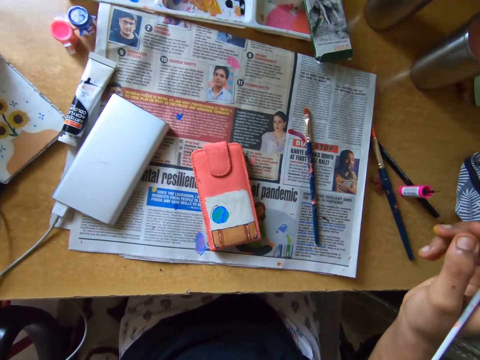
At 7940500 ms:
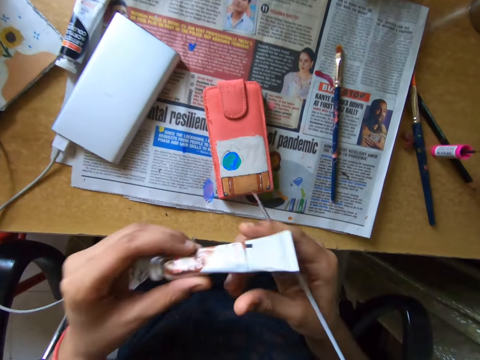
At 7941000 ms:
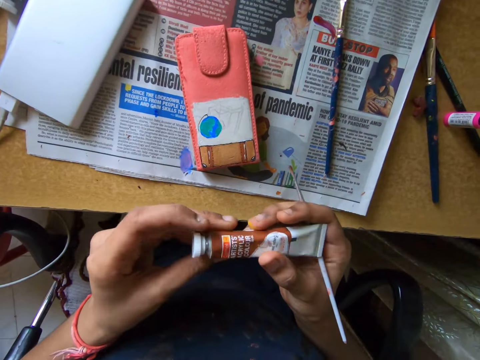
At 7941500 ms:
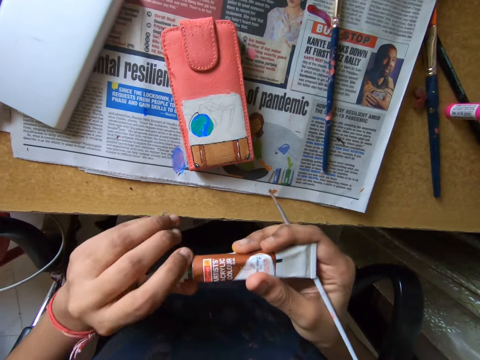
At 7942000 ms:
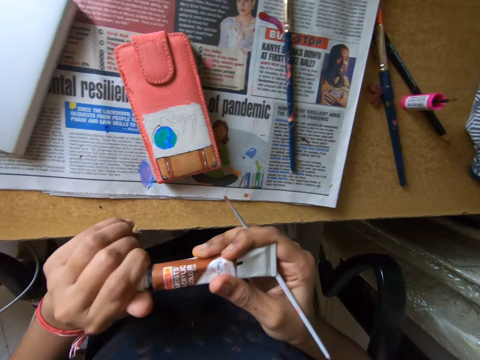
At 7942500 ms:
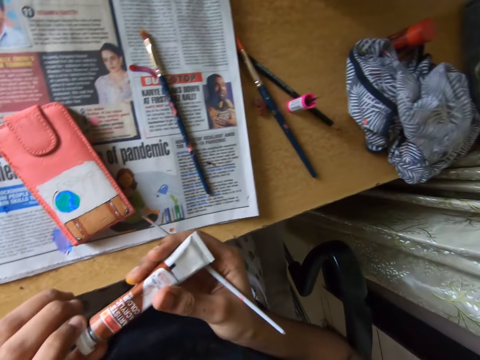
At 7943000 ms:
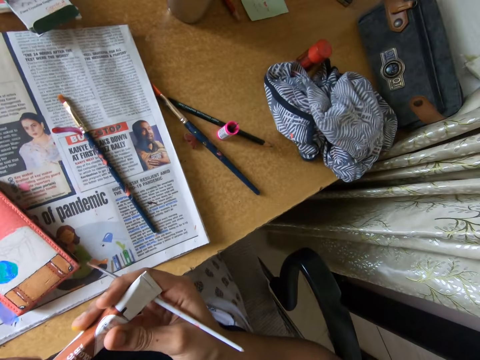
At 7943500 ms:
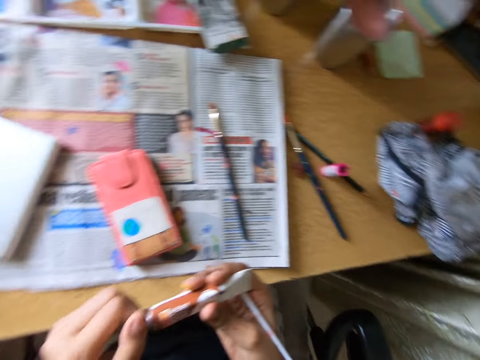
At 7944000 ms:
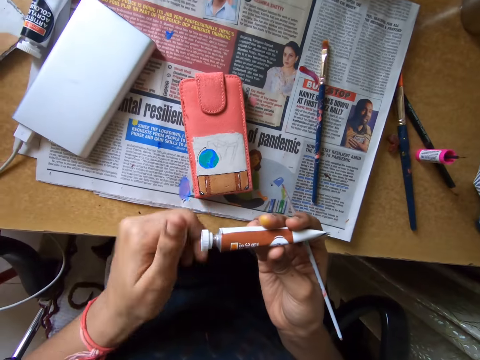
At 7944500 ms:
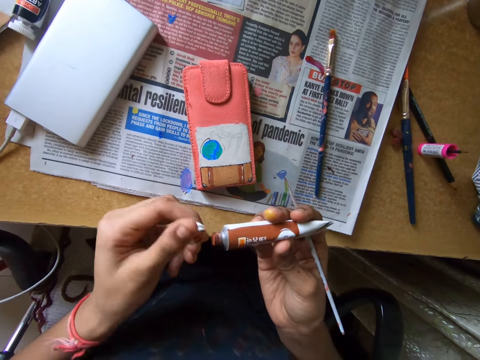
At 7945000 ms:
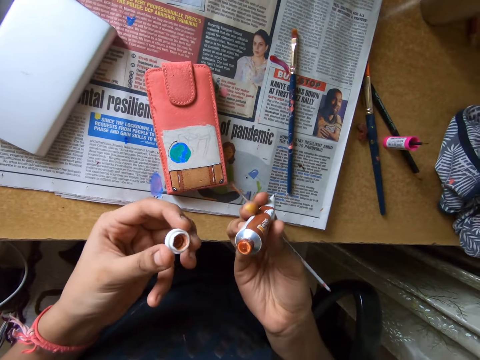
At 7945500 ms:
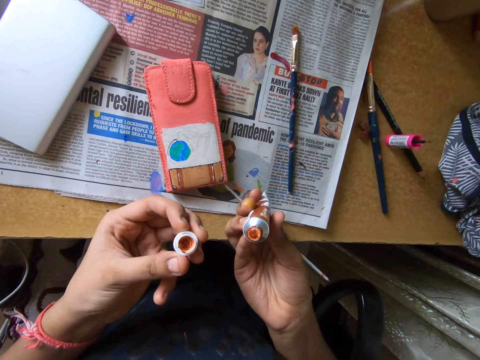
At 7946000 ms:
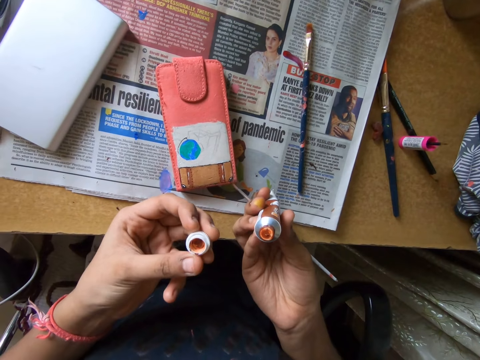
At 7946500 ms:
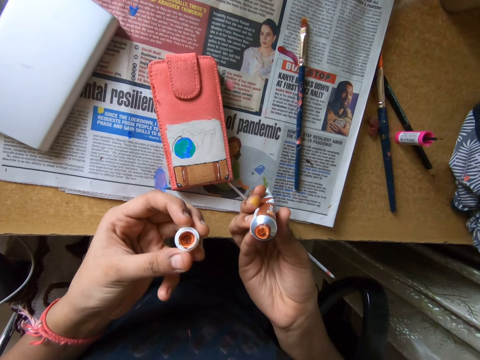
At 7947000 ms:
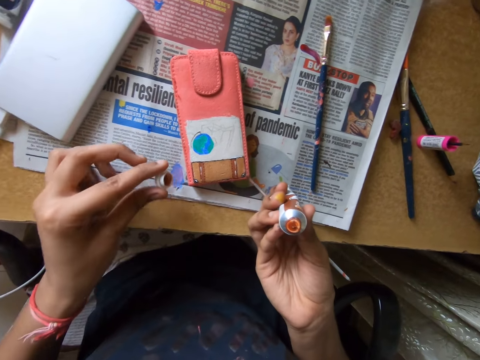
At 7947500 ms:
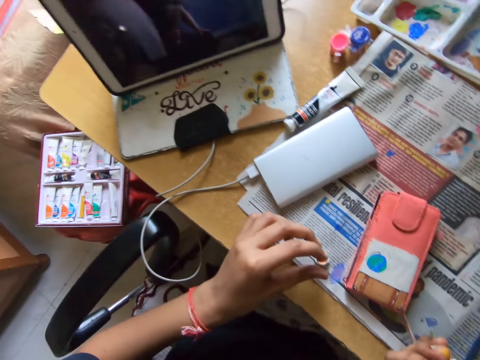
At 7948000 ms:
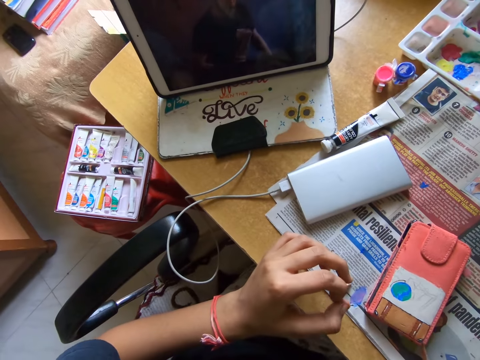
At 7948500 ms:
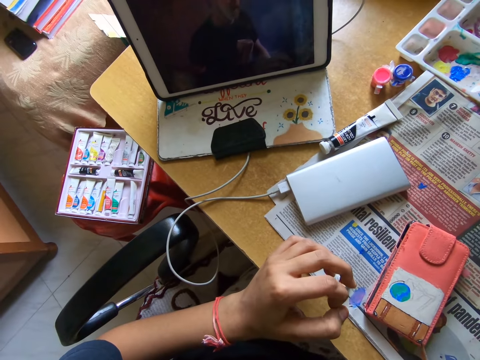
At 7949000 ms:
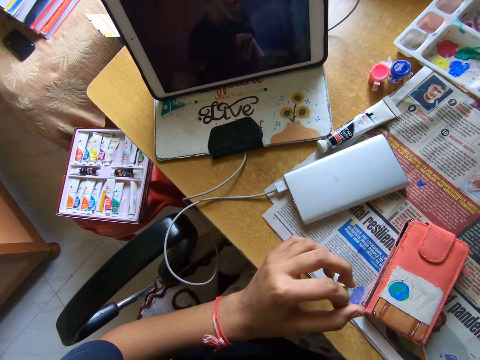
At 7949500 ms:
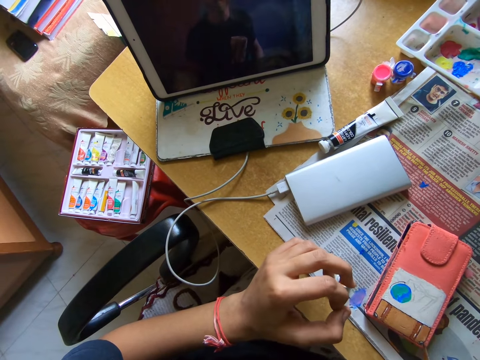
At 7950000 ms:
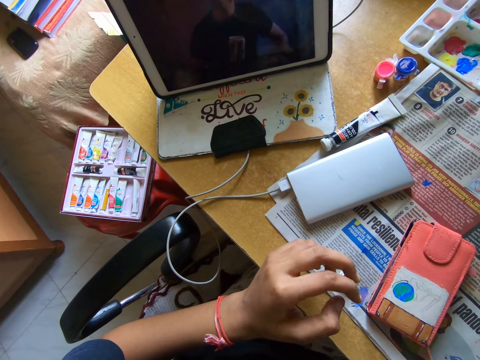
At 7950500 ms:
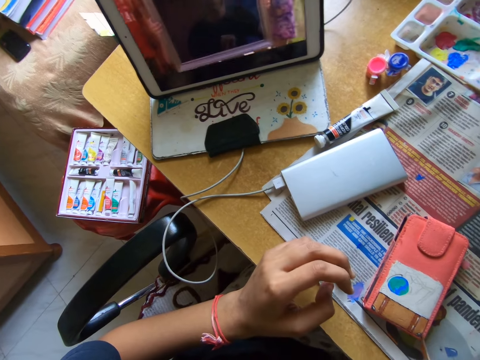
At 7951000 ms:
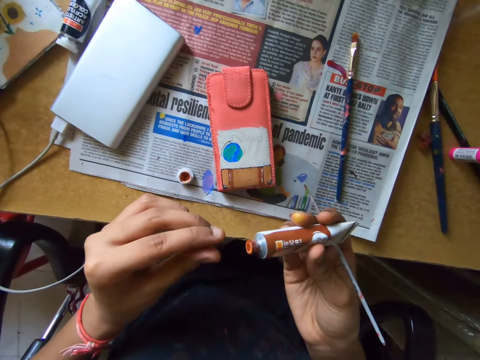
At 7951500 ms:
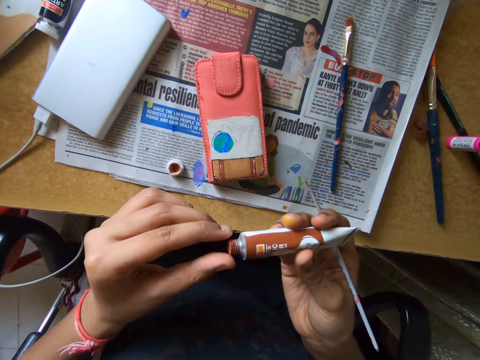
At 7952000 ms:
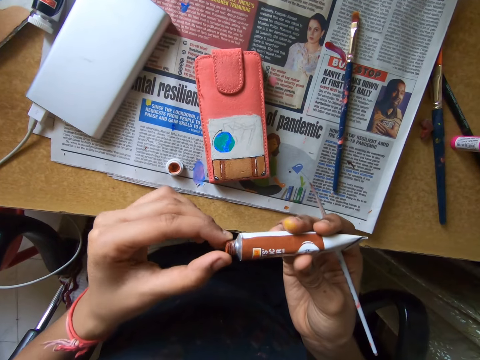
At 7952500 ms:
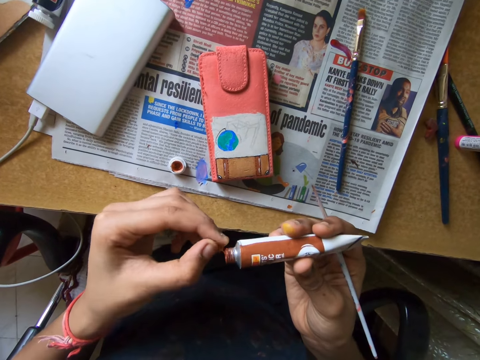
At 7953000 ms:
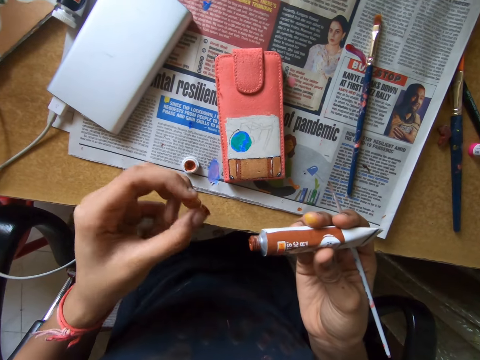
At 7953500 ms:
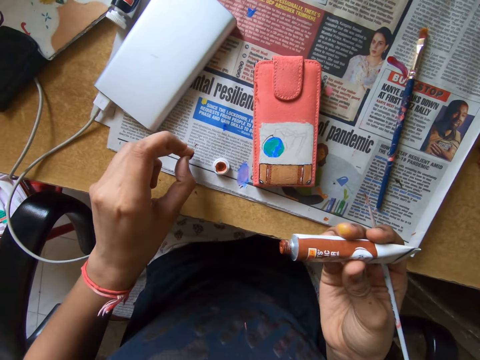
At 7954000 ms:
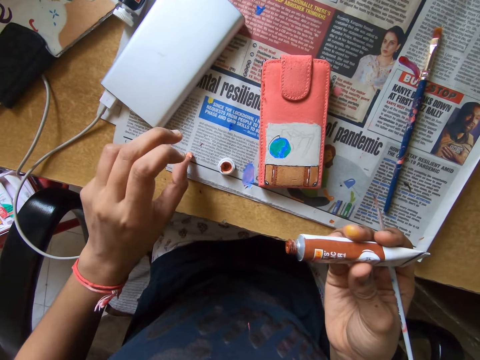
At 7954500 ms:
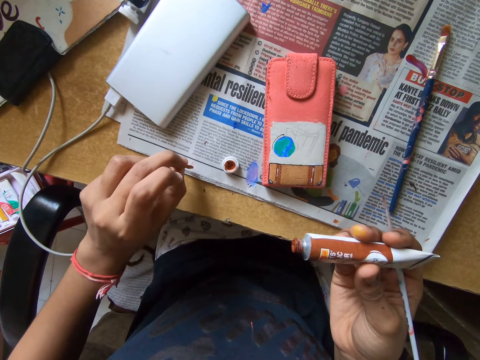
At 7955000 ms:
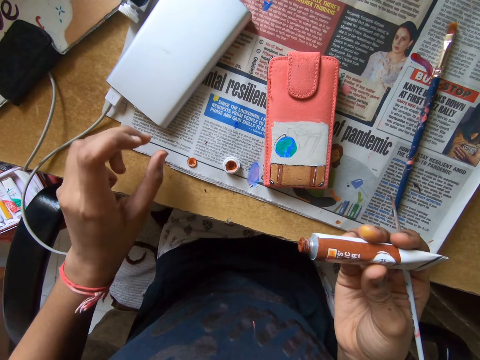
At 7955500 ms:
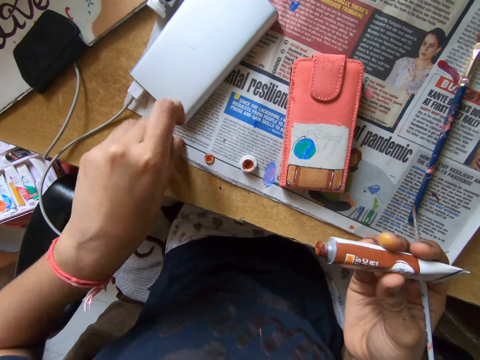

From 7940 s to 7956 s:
The camera wearer looks around a room. They hold the paint tube with both hands. They remove a lid from the paint tube with his left hand. They look around a room. They open the paint bottle with her hand. They hold the lid with her hand. They drop the lid on the table with his left hand. They look around a room. They remove a cover from the paint tube with his left hand. They hold the paint bottle with her hands. They drop the cover on the table with his left hand.

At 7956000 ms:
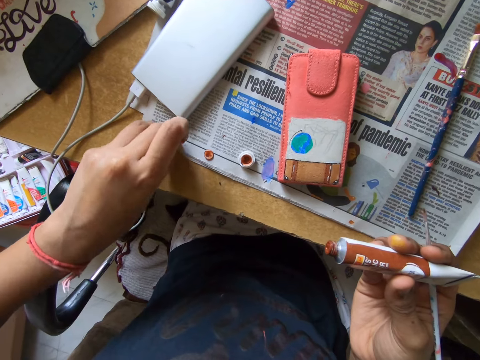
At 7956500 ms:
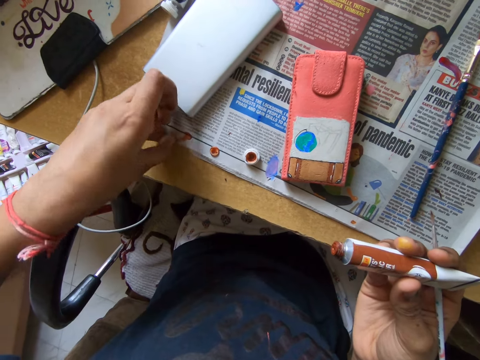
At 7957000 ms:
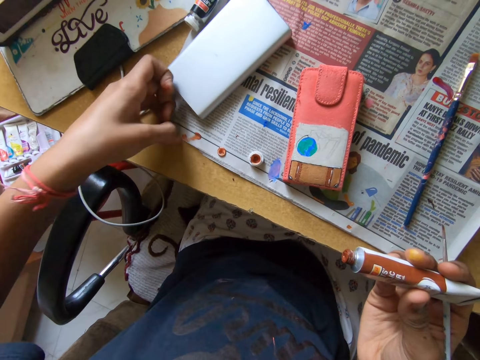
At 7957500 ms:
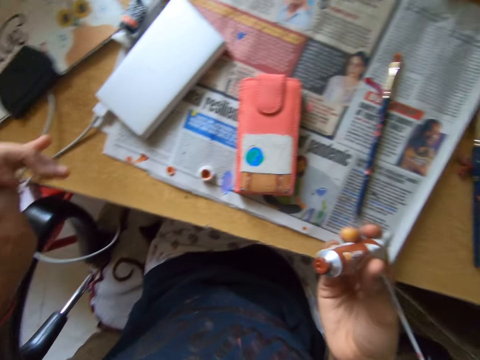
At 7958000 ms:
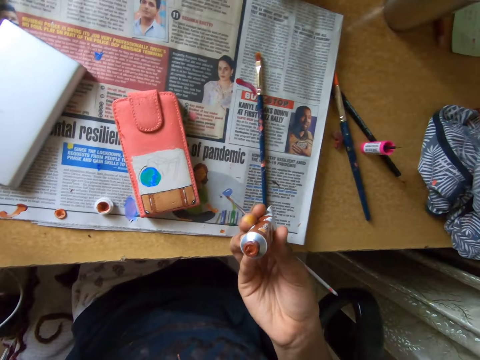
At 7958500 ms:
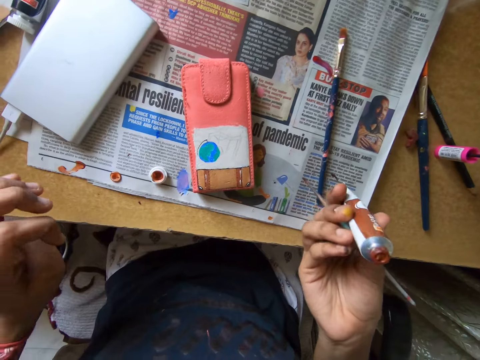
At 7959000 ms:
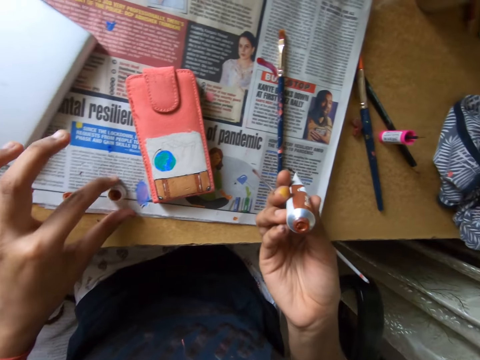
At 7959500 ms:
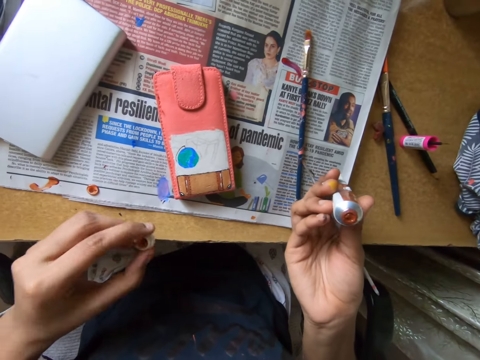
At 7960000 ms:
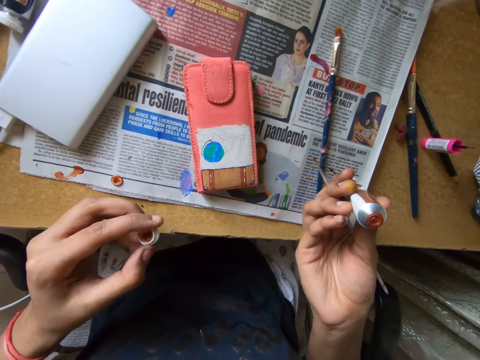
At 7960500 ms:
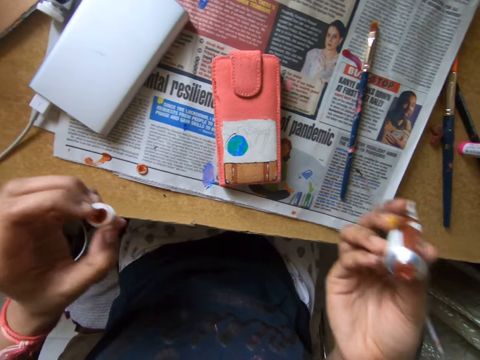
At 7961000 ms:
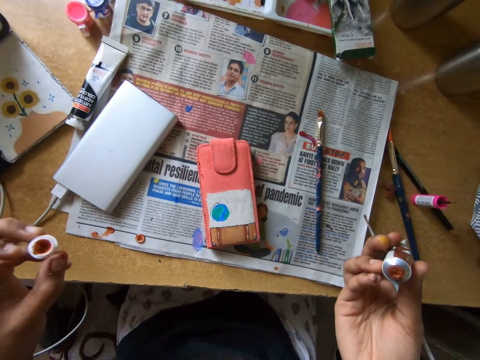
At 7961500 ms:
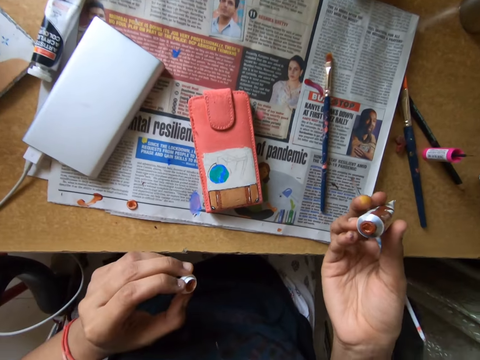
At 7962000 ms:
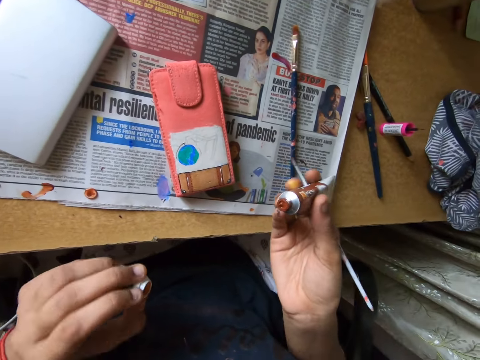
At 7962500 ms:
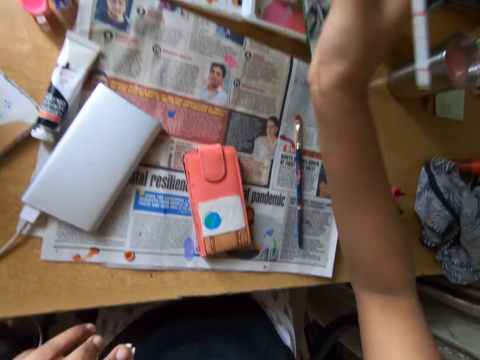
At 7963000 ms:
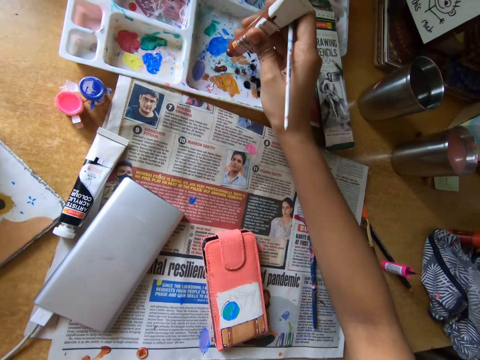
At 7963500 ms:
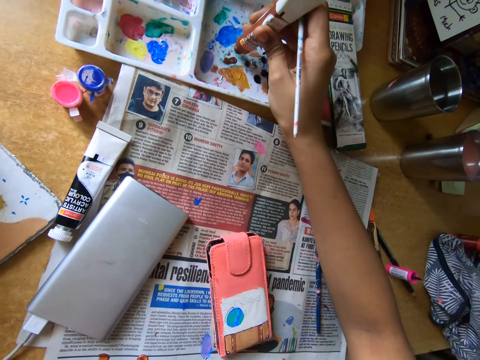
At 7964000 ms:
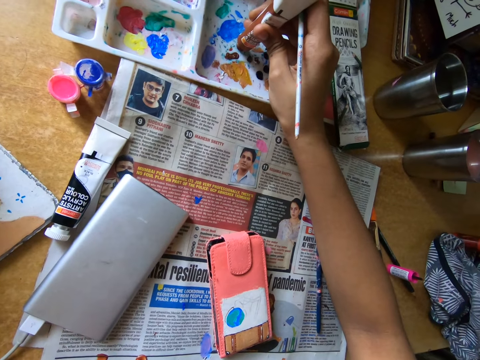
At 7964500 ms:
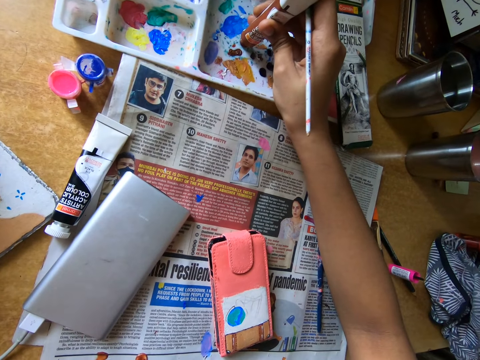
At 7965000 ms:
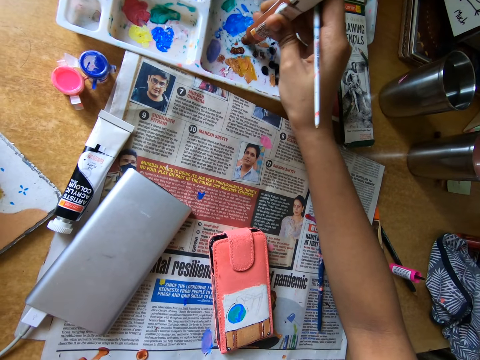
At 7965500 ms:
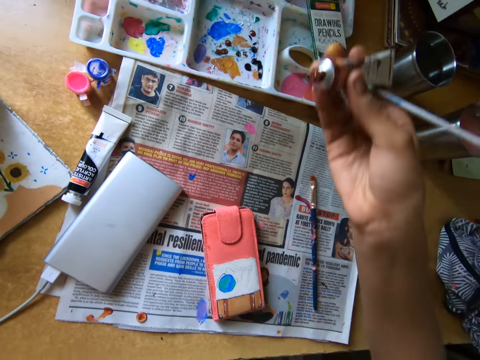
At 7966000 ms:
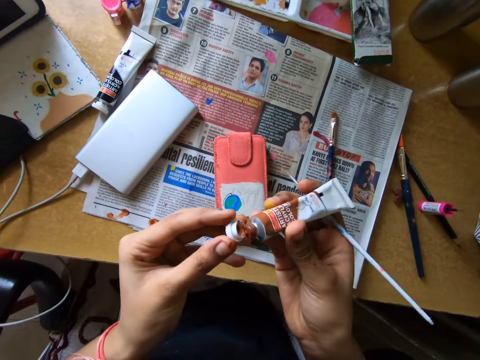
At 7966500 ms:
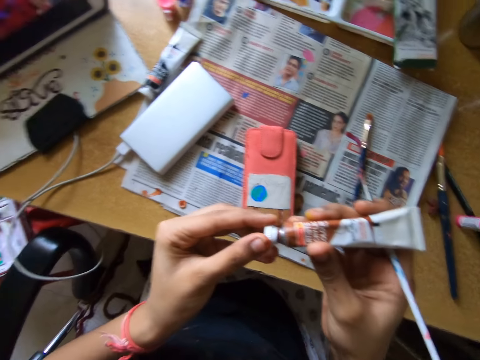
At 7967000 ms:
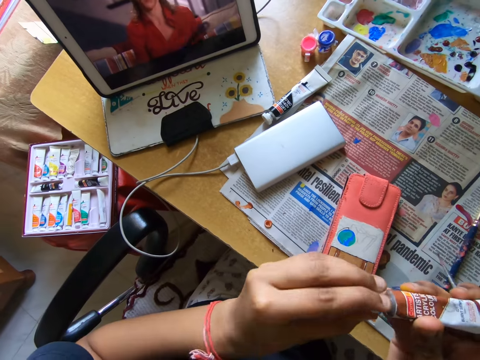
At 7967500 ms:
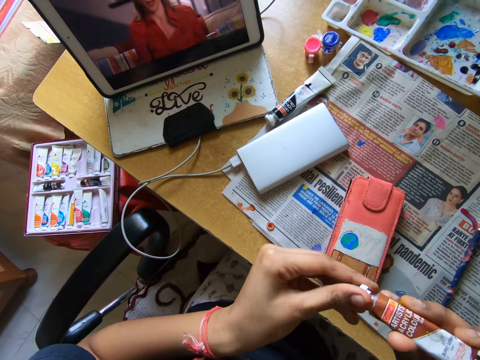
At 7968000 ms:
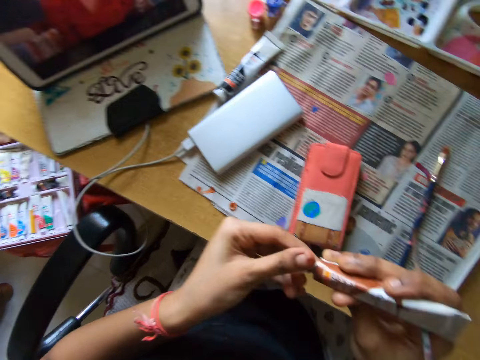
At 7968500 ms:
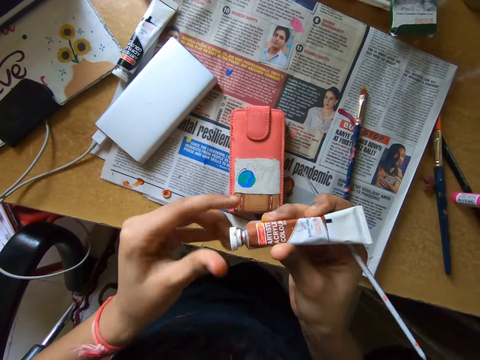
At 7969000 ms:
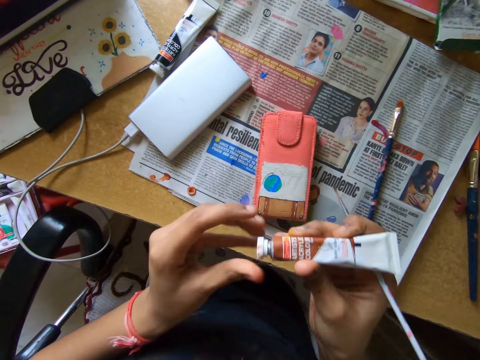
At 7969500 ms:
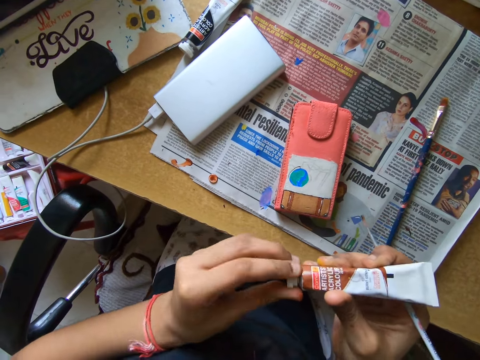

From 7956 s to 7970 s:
The camera wearer smears paint on a piece of paper. They clean his left hand on the newspaper on the table. They look around a room. They pick up the lid from the table with his left hand. They look around a table. They pour paint in the paint palette with the paint tube in his right hand. They close the paint tube with the lid in his left hand. They look around a room. They close the paint bottle with the lid.
